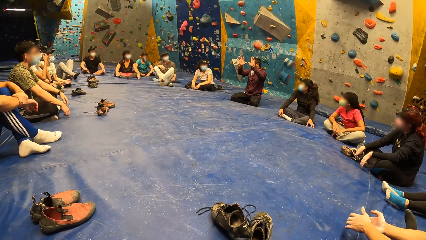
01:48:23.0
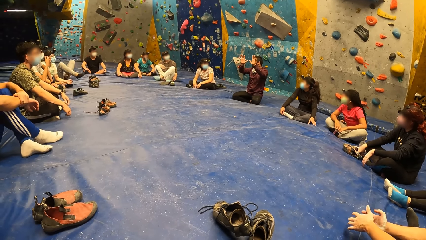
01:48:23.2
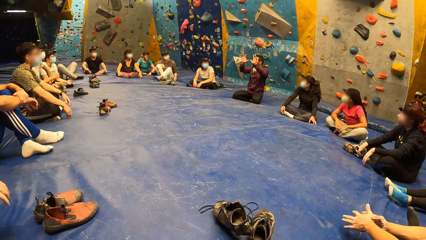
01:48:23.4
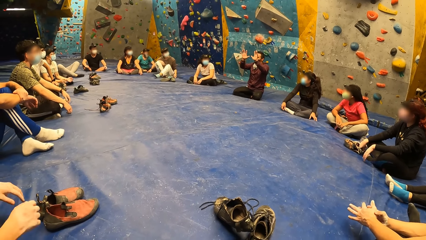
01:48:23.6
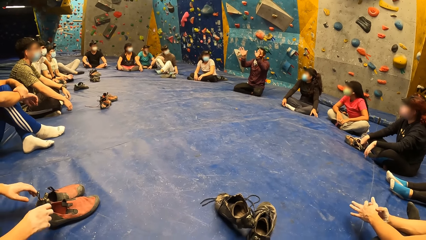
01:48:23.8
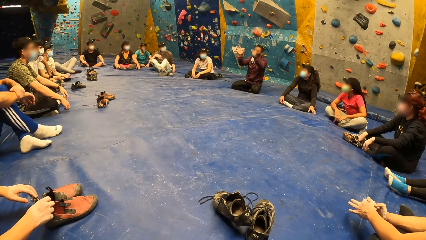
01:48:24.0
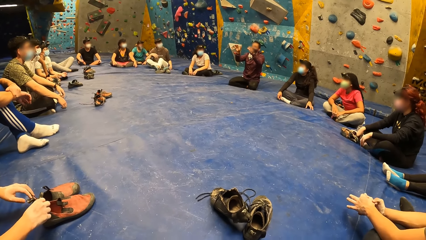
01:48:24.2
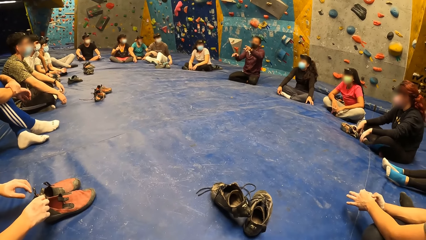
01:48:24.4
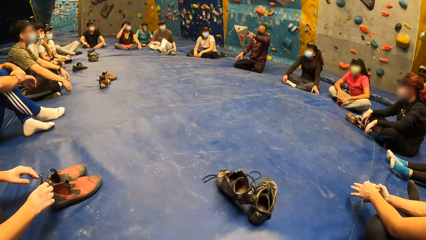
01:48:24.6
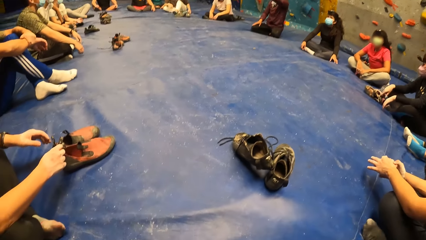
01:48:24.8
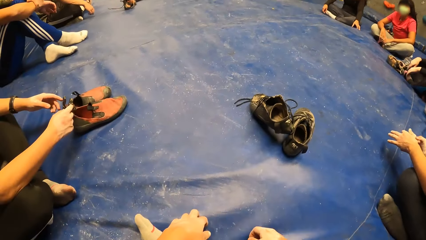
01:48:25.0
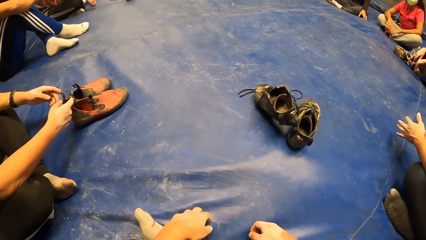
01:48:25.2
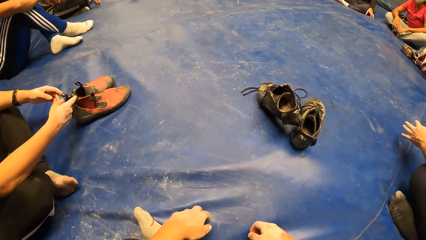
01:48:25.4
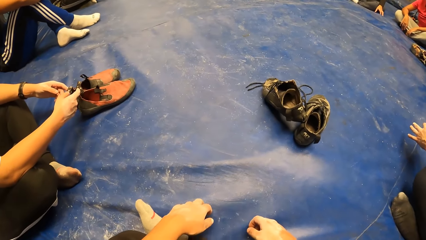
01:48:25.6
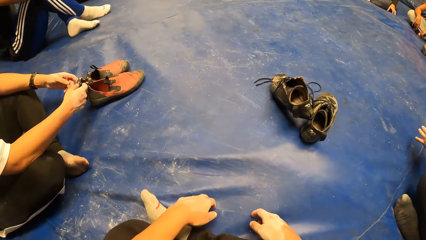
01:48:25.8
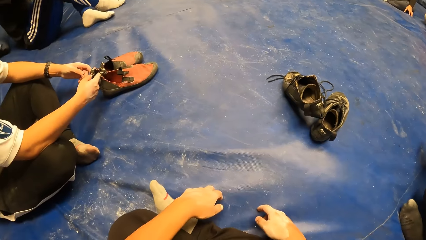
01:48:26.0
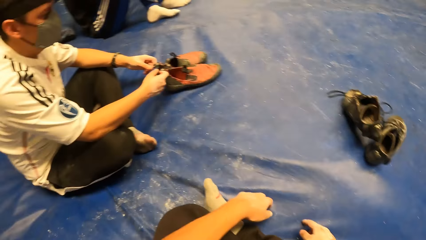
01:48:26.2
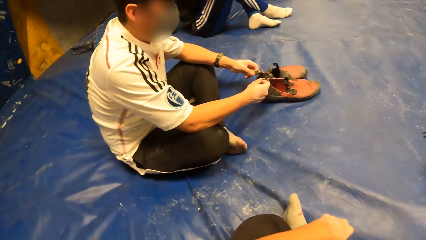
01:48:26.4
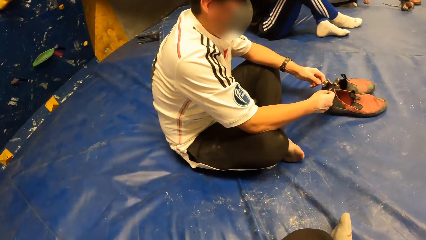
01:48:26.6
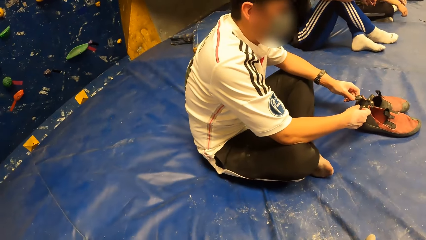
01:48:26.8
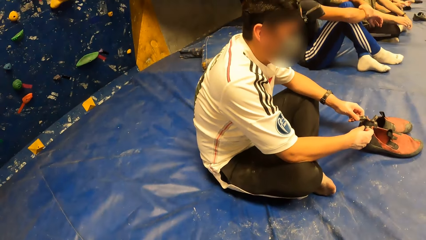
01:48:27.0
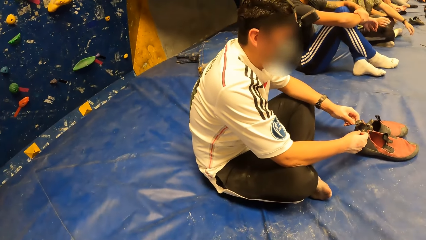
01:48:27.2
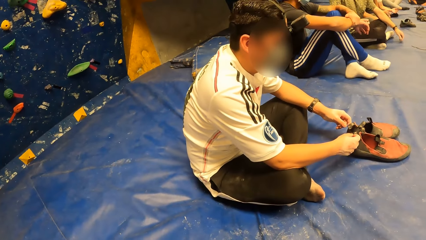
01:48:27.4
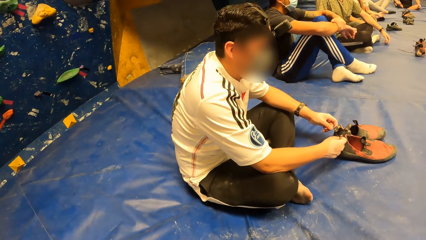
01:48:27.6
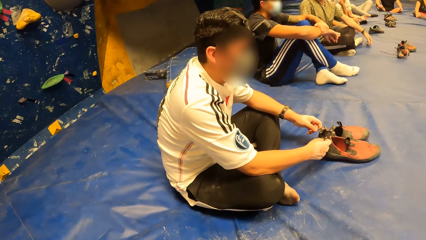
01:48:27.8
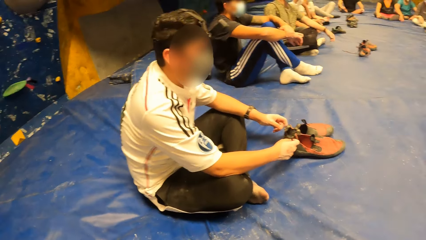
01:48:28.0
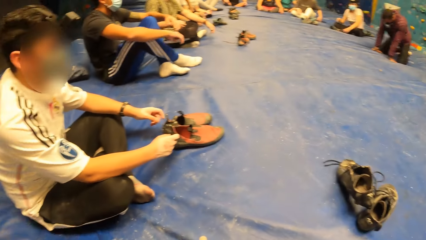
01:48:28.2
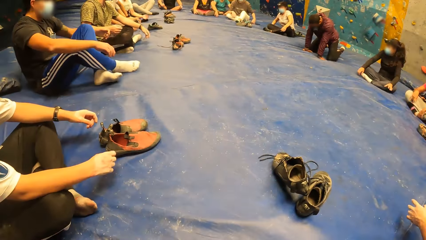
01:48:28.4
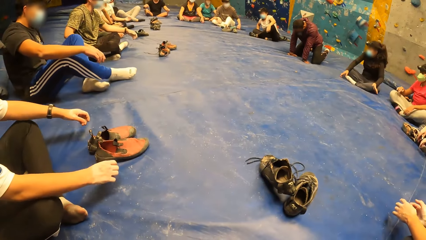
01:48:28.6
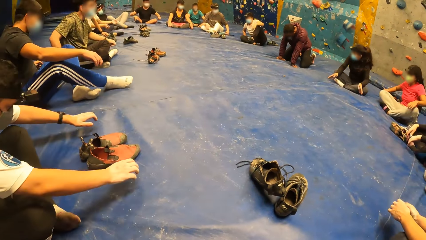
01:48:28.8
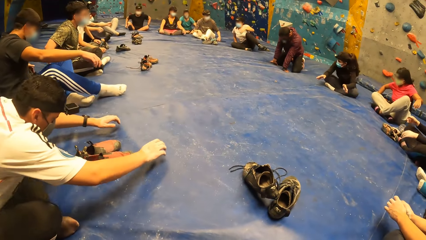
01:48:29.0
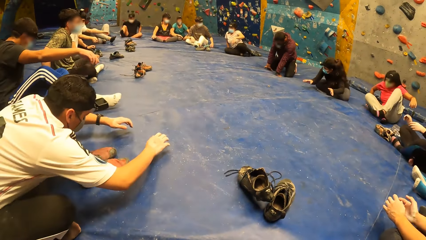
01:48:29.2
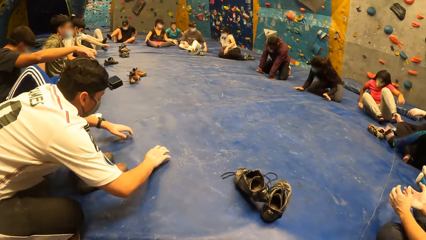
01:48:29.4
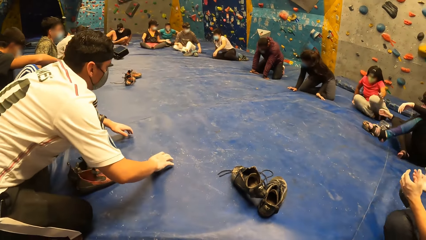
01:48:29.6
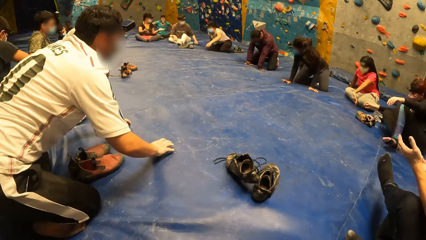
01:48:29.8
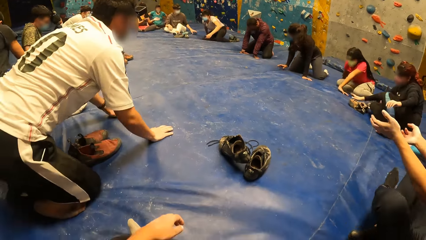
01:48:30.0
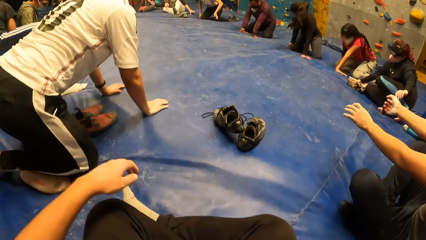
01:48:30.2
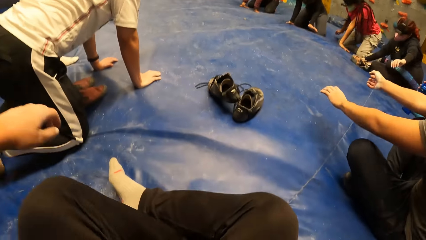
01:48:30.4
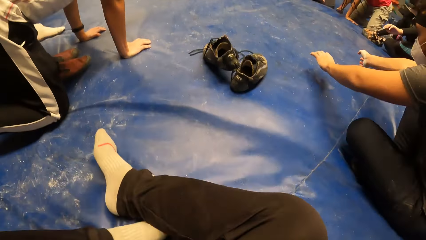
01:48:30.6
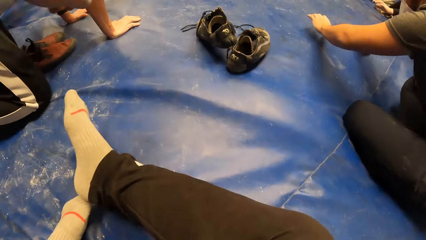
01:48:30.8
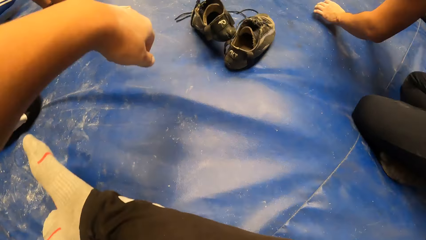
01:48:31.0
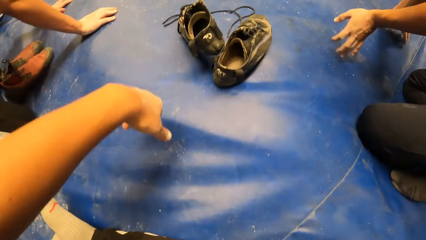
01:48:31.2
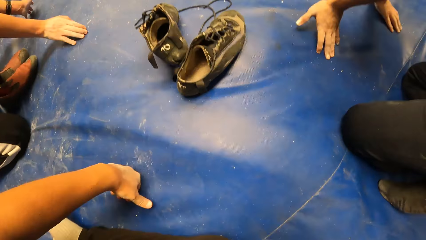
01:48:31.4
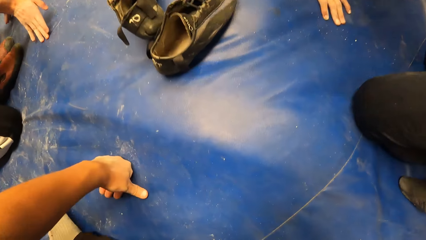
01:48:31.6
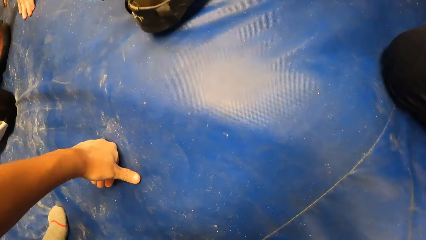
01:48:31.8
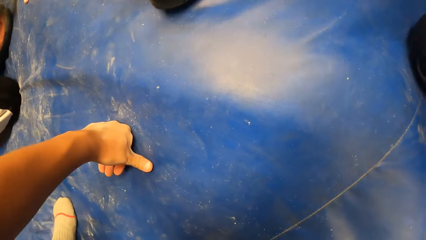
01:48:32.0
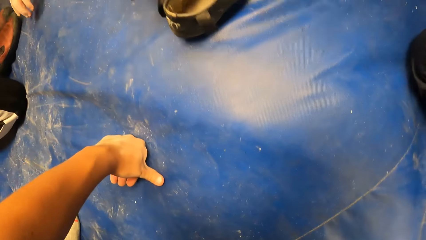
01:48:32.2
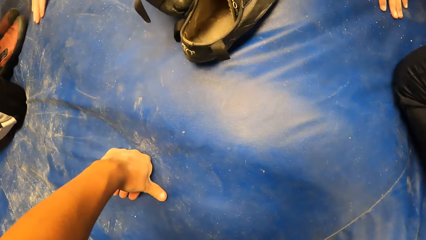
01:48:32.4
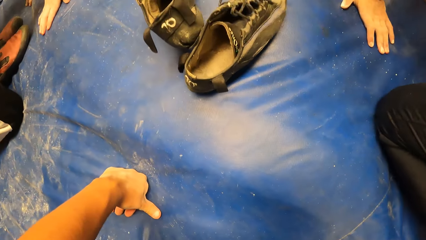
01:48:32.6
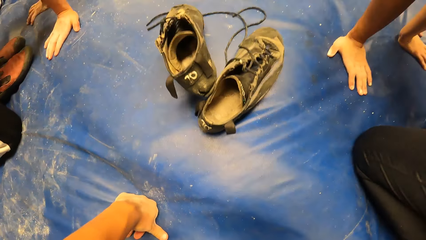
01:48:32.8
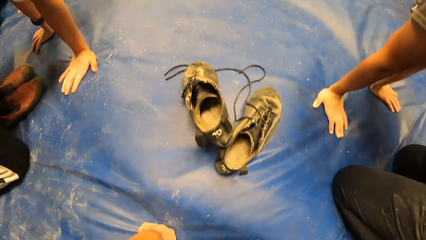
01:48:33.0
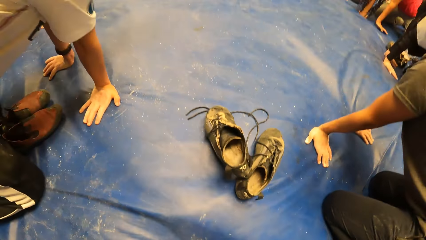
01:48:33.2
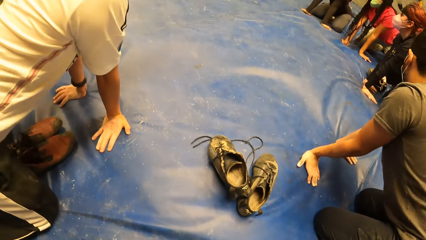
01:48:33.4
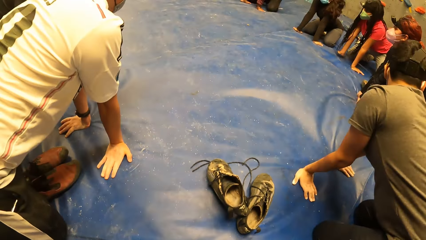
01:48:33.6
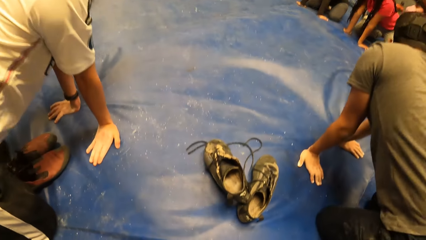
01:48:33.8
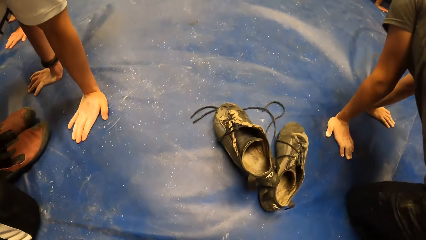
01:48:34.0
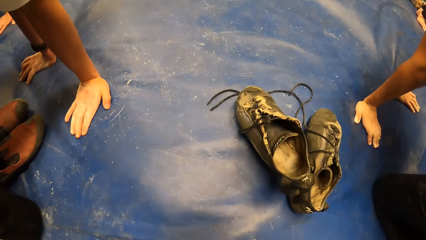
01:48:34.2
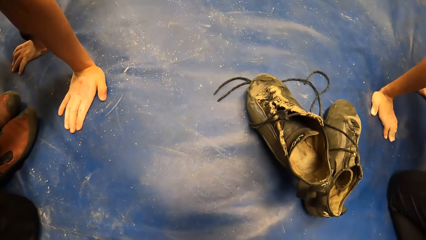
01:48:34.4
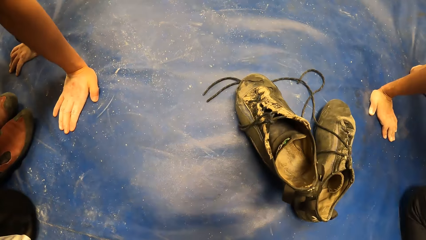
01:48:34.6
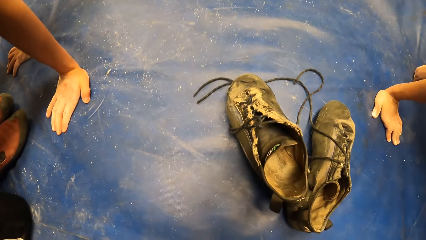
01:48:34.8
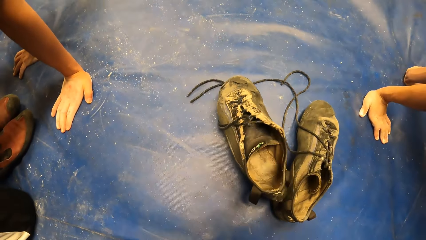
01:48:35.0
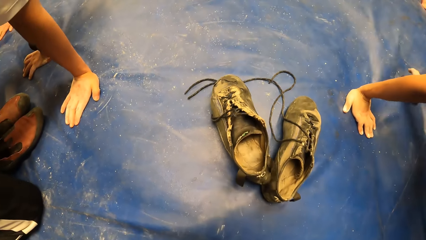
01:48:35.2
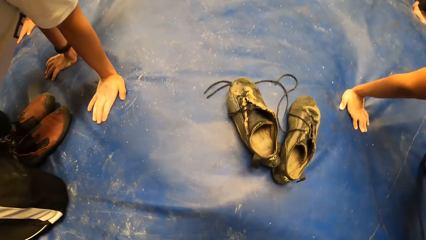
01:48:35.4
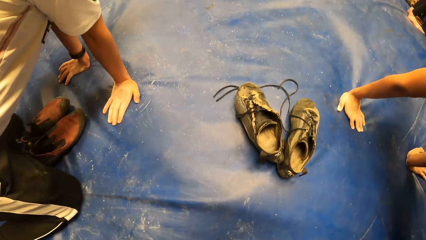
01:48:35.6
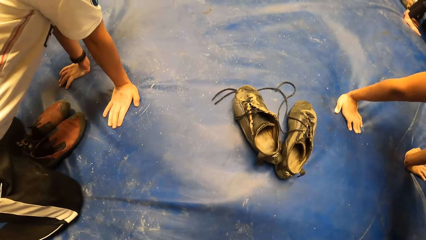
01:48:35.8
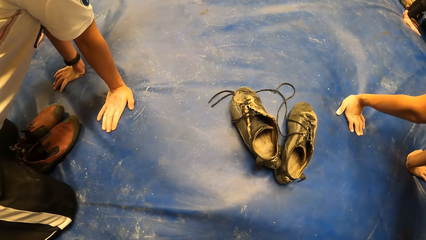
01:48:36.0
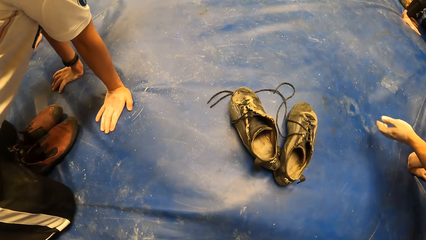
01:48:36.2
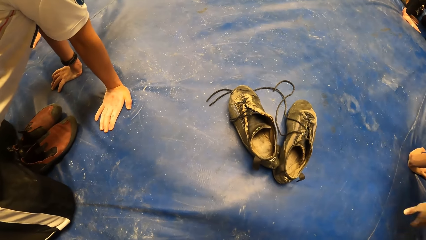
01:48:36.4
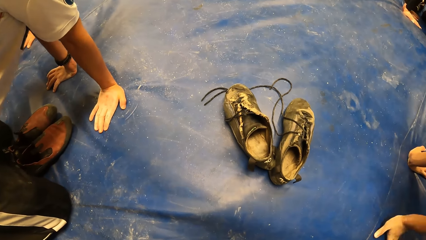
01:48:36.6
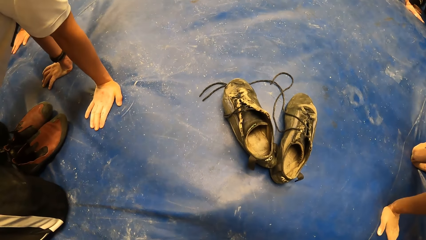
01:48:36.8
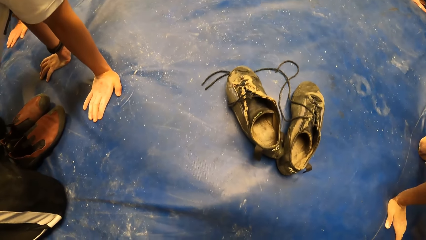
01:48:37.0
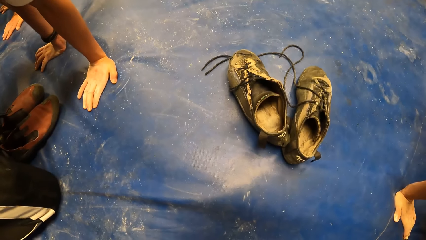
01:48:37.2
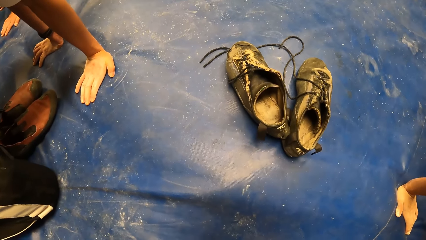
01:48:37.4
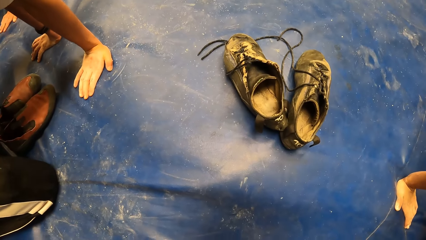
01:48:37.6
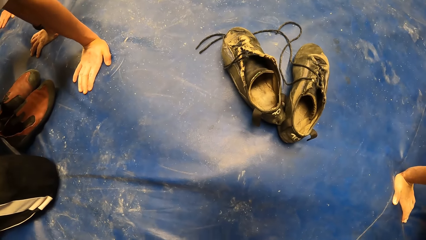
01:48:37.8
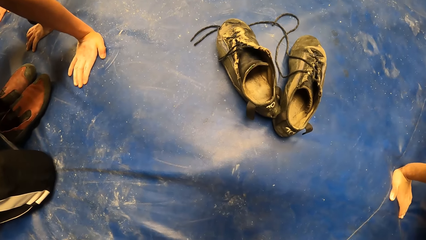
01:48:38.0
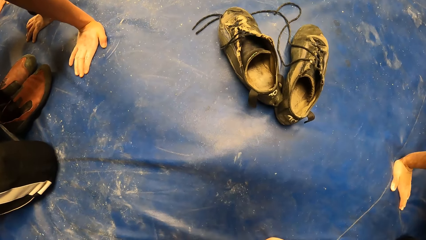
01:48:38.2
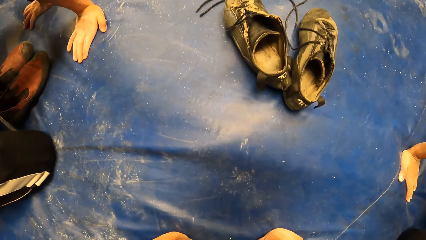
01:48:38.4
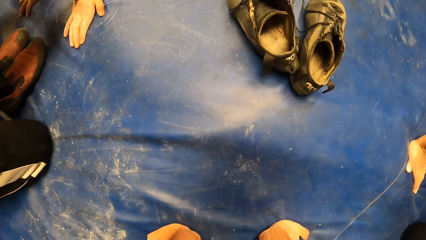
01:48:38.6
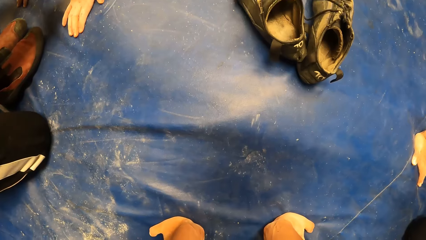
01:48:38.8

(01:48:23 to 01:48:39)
The camera wearer taps her left hand on the floor. She kneels on the ground. She crouches on the floor.
